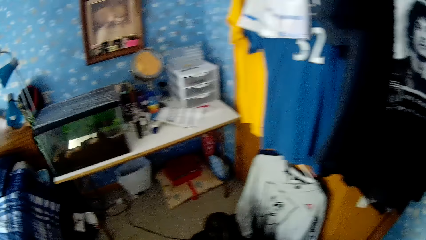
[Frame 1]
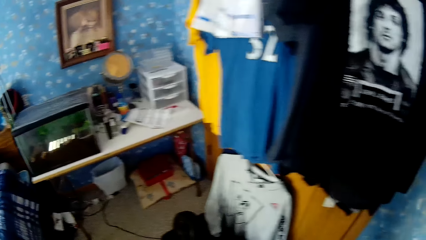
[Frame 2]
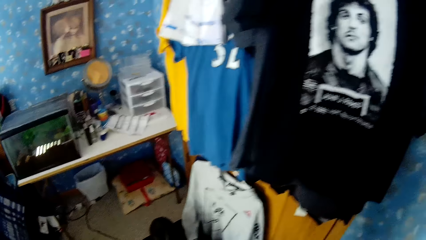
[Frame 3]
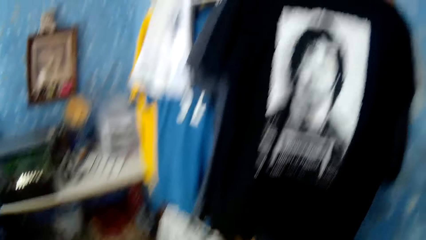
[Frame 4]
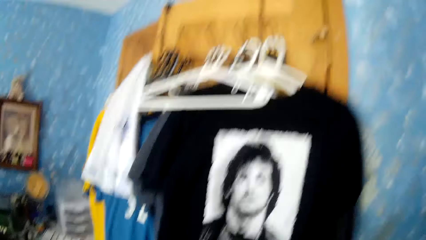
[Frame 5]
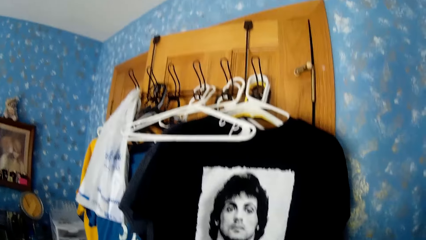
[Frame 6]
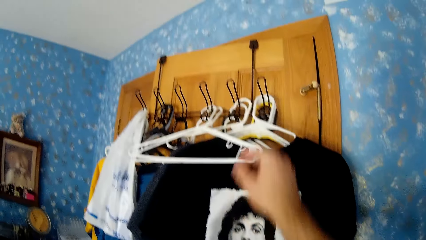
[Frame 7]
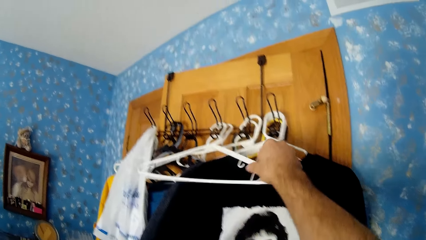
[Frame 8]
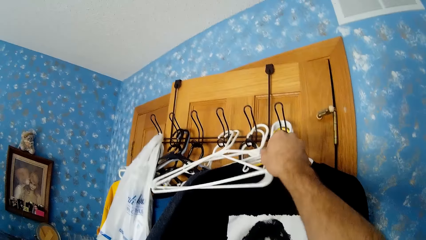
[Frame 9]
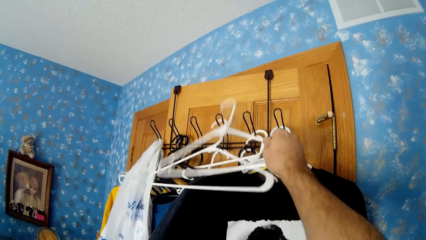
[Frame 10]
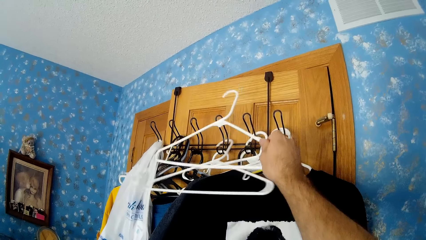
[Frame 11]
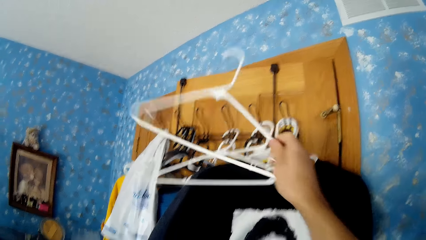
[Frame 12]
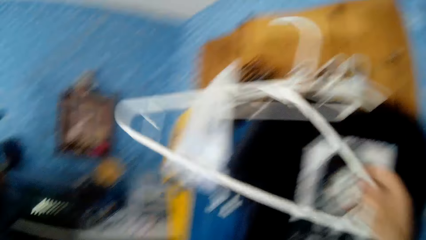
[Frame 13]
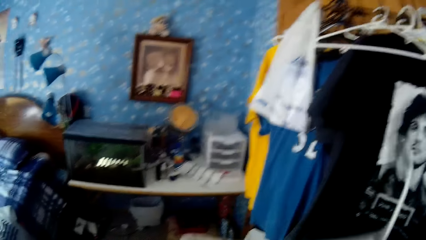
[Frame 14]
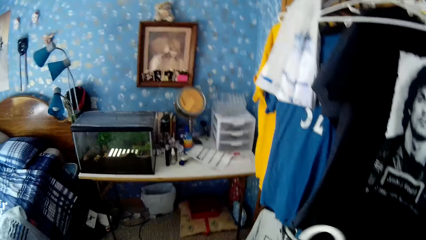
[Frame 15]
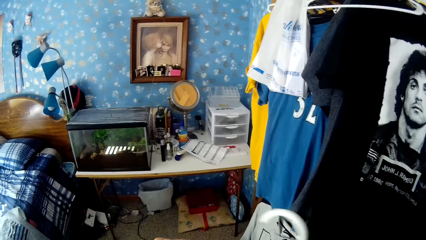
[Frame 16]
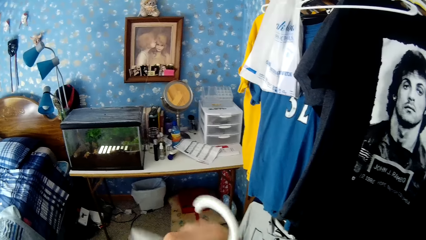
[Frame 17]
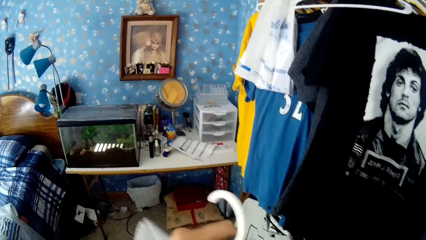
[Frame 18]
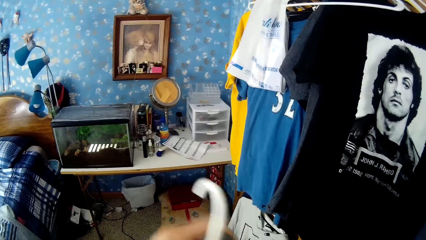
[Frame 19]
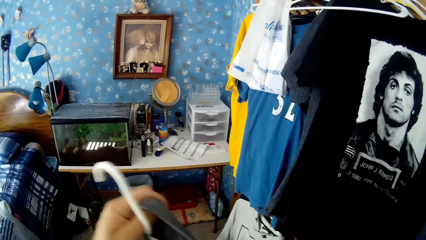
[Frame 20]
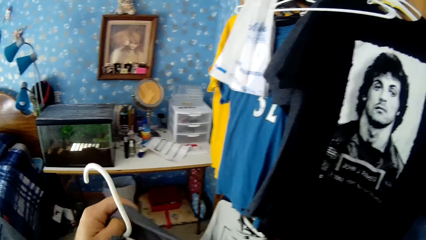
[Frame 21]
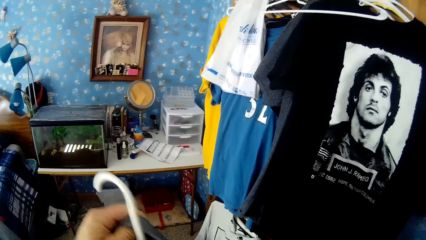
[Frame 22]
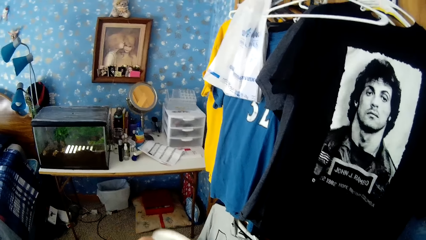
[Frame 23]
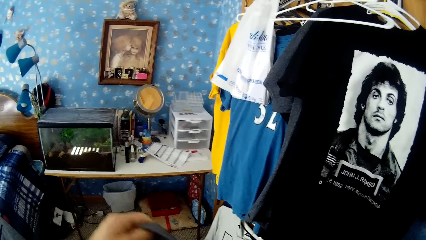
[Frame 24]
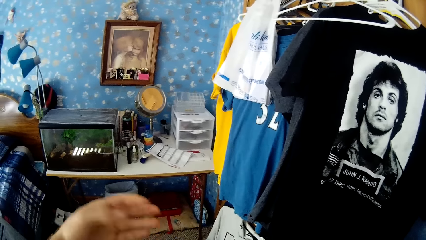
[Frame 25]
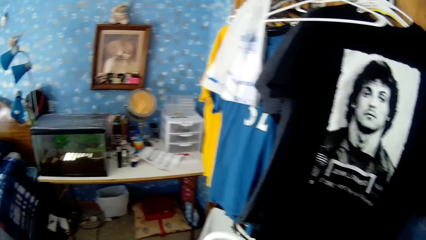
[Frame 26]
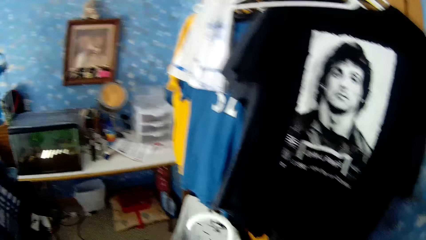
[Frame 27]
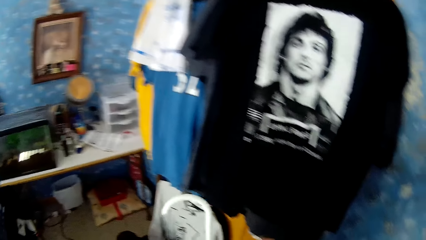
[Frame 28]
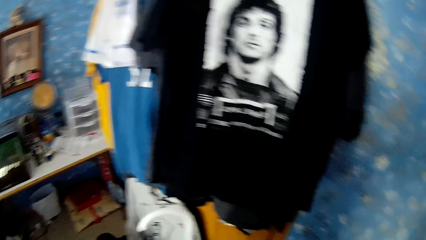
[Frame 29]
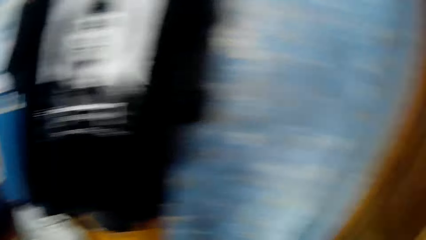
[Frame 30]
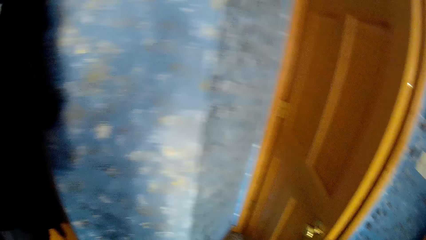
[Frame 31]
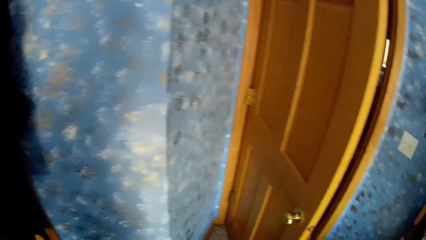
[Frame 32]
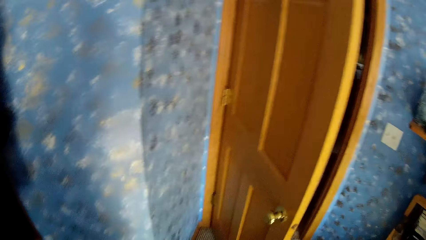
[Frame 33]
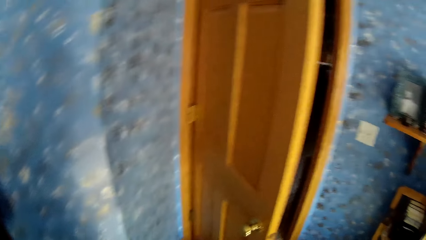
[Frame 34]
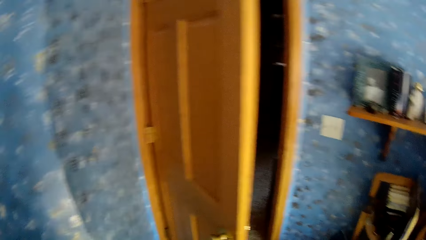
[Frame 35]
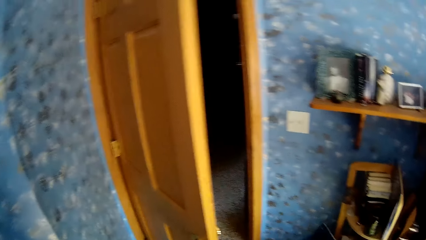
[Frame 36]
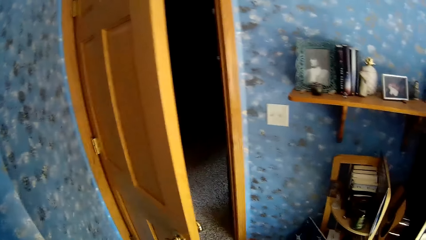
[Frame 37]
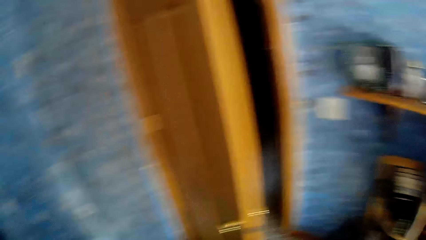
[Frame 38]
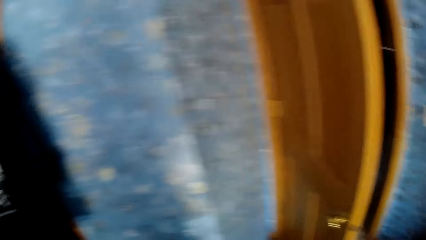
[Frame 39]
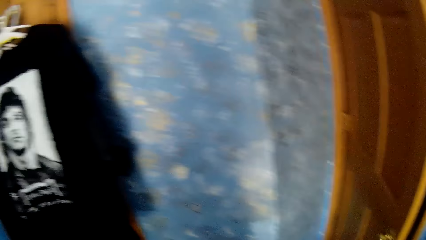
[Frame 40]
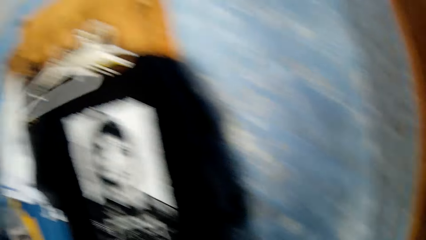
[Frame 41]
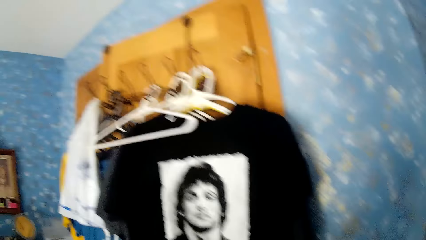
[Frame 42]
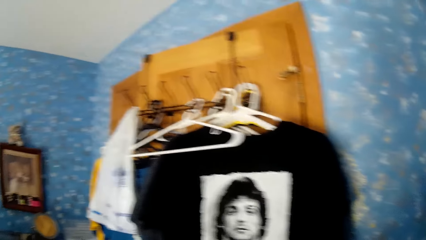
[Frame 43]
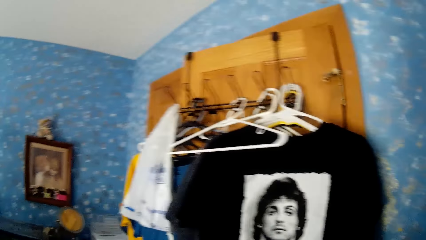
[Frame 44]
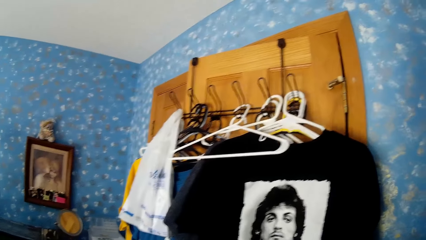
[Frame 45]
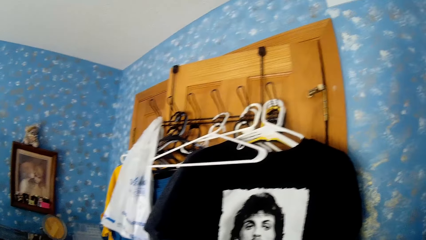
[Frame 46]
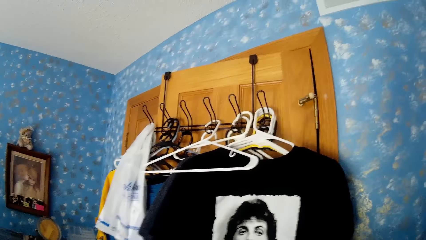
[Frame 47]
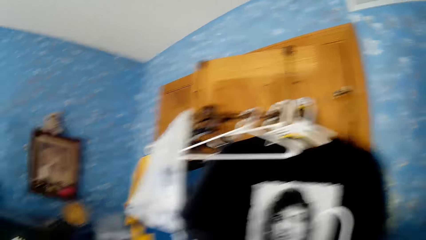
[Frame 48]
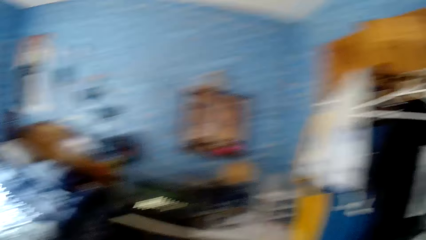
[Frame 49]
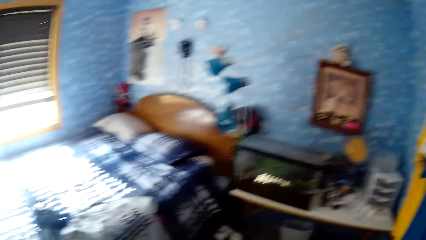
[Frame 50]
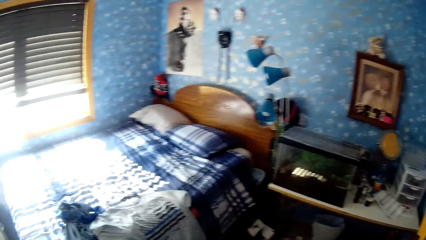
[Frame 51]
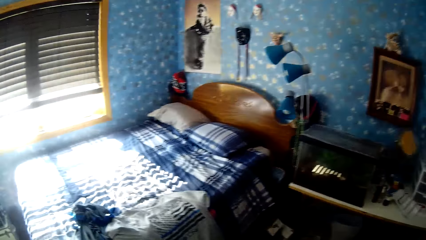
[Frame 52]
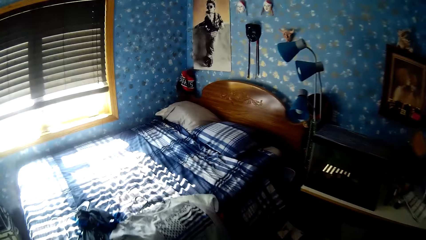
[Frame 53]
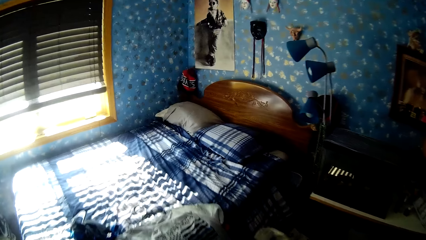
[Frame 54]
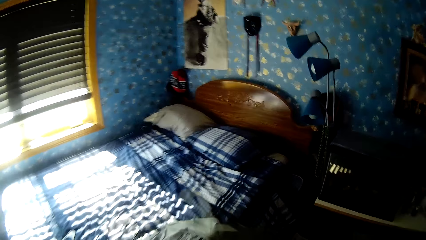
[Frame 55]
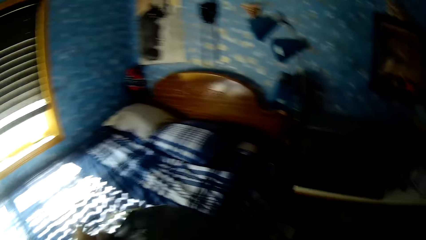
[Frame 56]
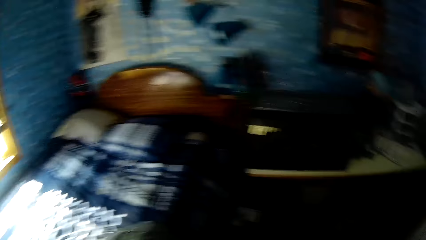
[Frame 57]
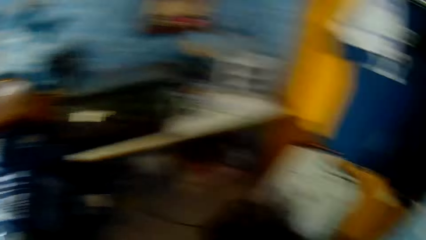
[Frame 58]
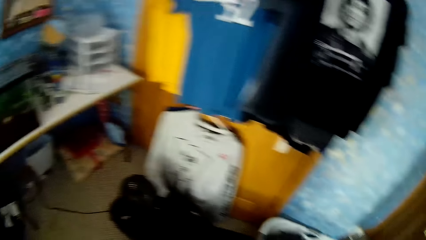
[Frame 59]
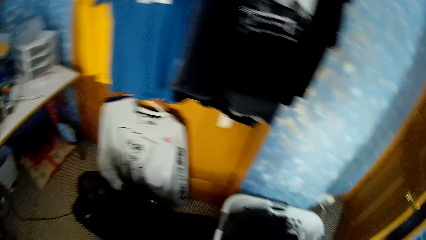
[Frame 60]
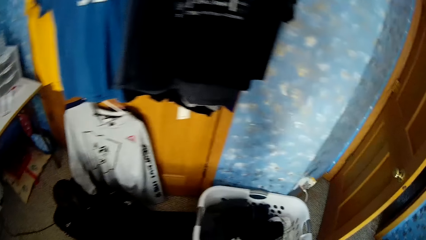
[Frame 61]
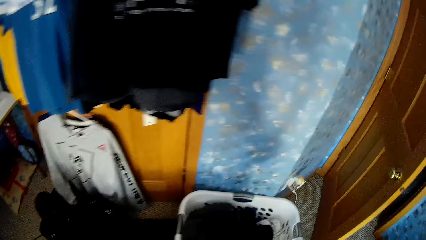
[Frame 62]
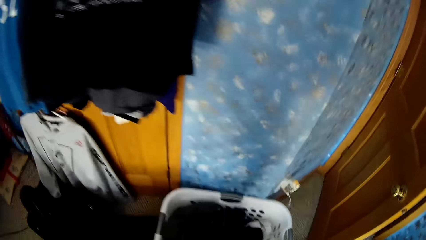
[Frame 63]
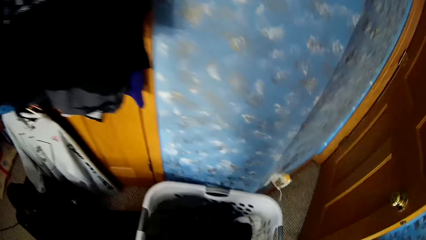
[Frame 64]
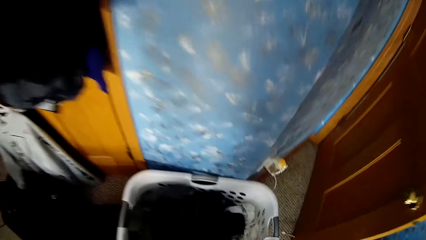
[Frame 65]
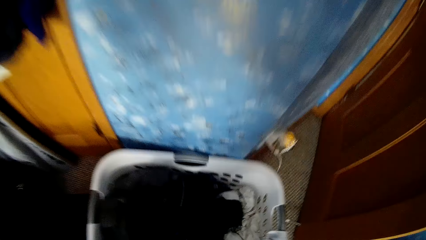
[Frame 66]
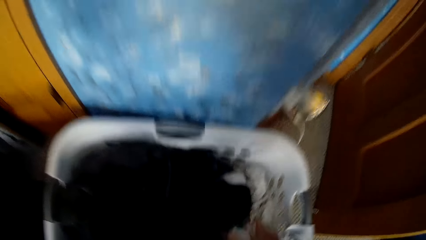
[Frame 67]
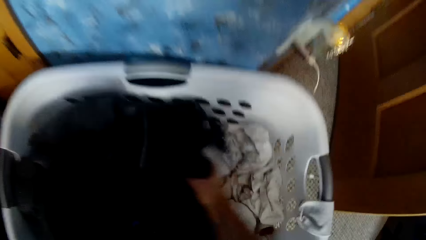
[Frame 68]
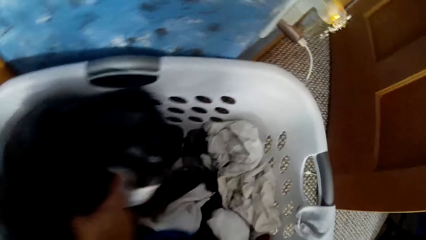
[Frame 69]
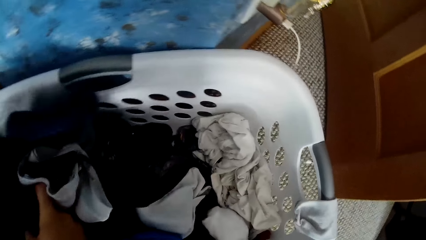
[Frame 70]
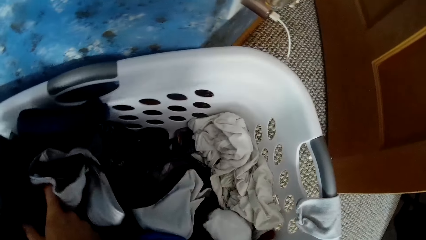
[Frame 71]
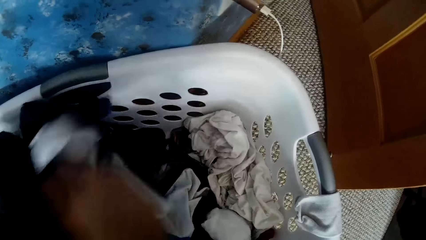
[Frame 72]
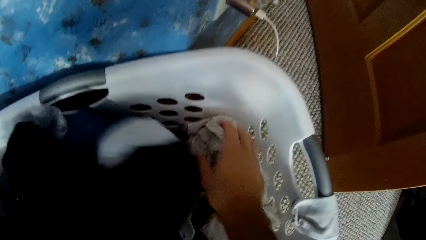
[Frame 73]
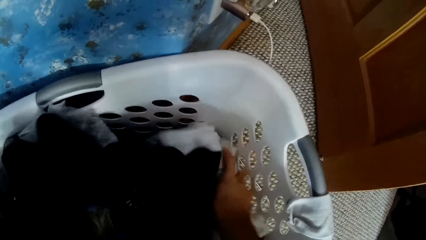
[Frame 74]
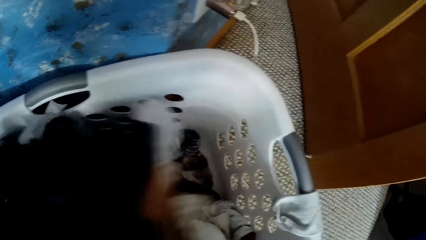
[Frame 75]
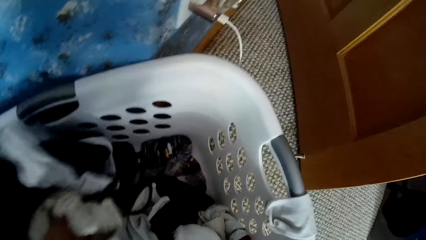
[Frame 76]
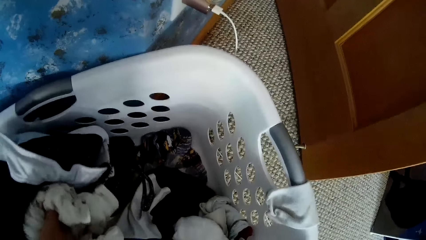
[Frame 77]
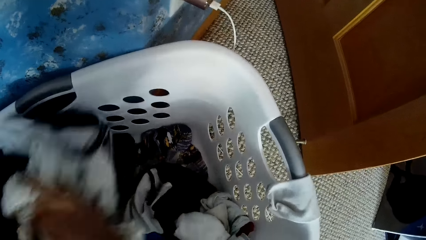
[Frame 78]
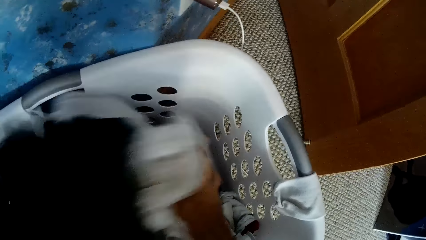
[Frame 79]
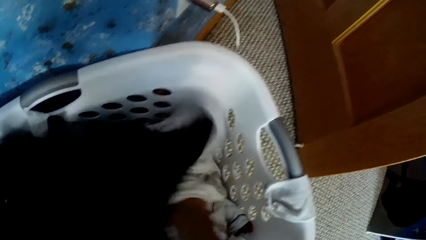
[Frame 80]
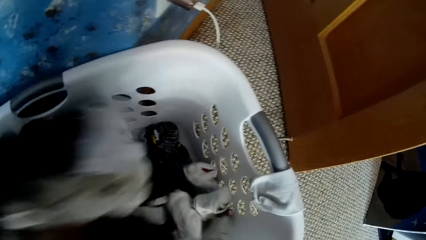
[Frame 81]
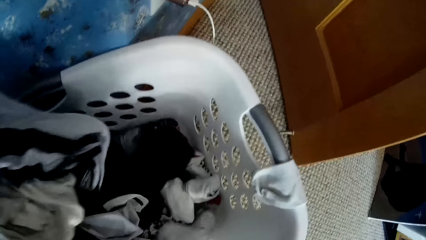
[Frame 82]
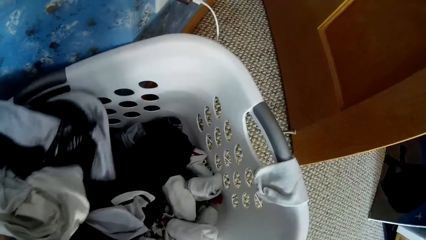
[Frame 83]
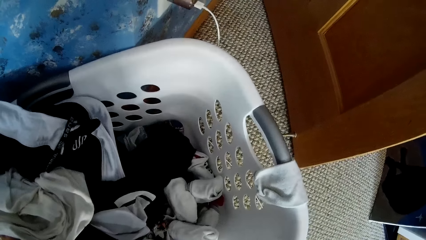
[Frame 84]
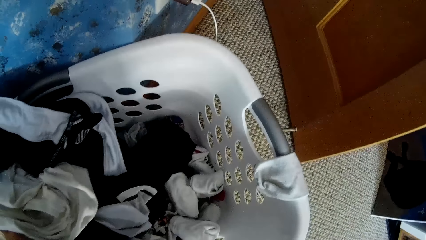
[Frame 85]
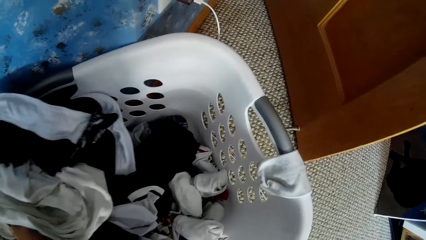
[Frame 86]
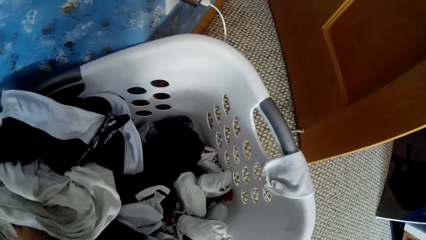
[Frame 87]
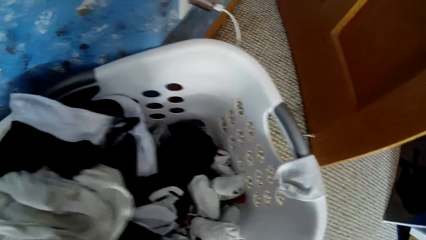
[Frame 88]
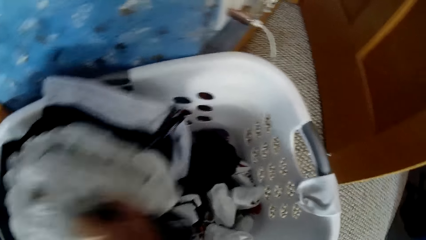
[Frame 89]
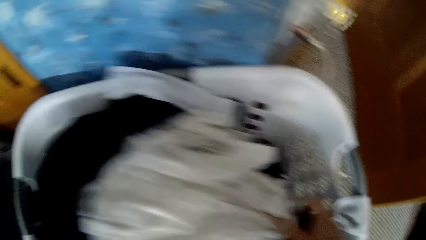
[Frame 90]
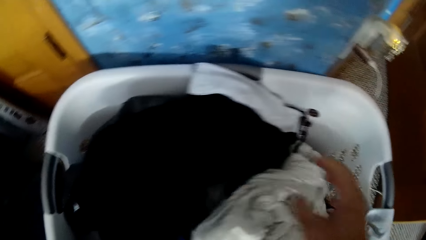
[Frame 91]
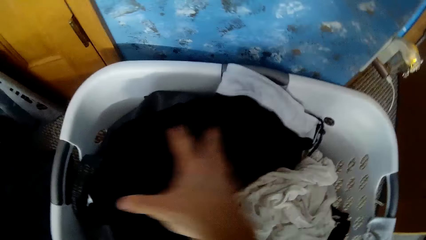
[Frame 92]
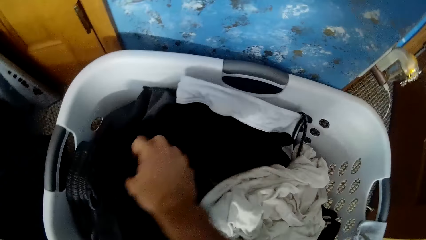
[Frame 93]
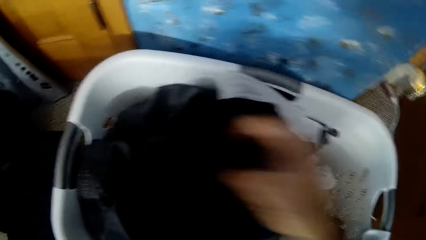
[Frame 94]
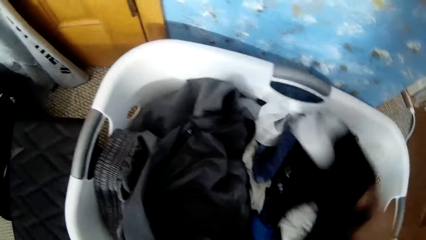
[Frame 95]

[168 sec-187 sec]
The camera wearer picks a fifth plastic hanger on the iron hanger with his right hand. He puts the seventh cloth on the fifth plastic hanger with his hands. He looks around the bedroom. He stares at the bed. He throws the seventh cloth on the bed with his left hand. He inspects the cloths in the laundry basket with his right hand.
